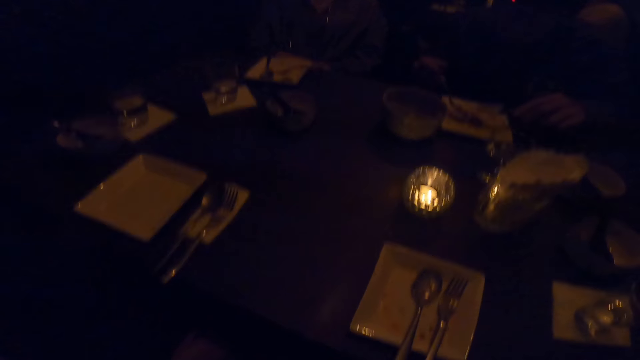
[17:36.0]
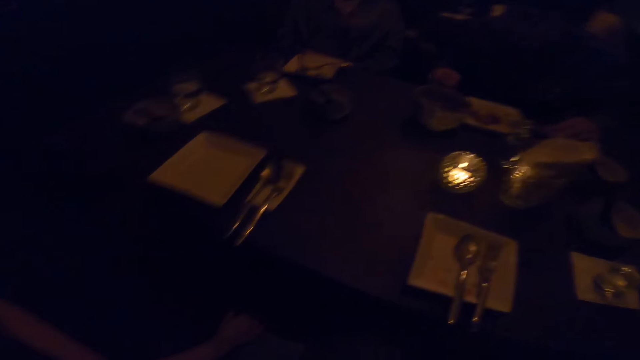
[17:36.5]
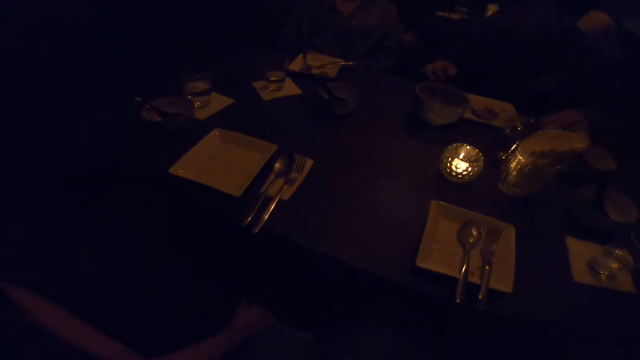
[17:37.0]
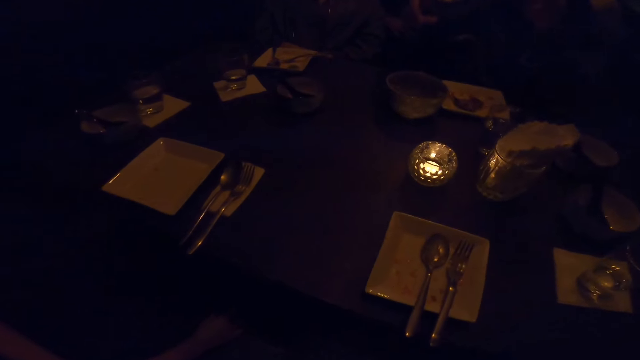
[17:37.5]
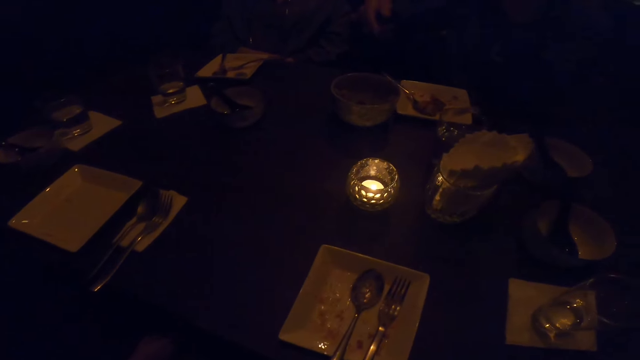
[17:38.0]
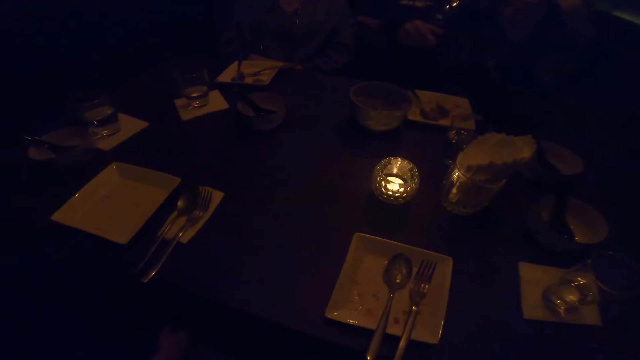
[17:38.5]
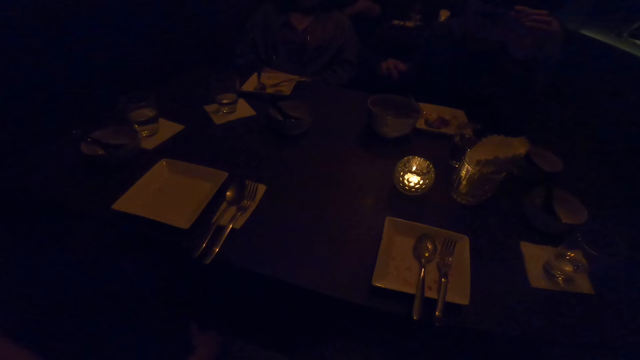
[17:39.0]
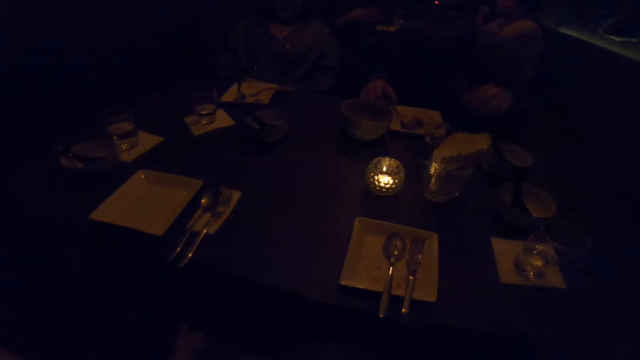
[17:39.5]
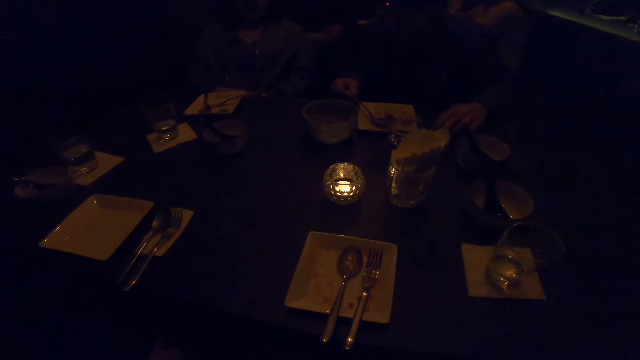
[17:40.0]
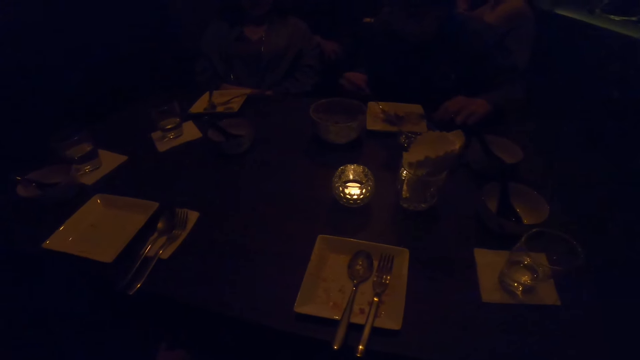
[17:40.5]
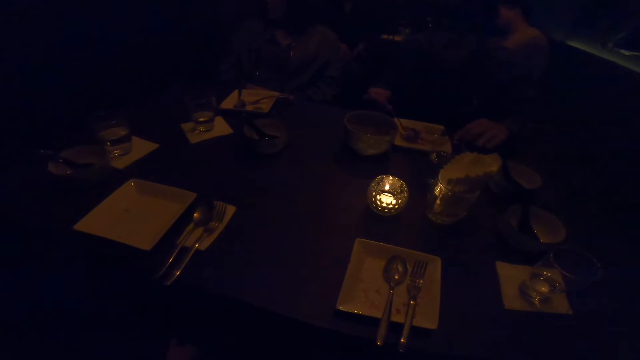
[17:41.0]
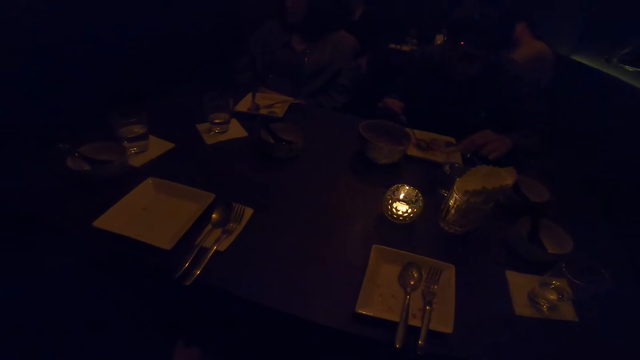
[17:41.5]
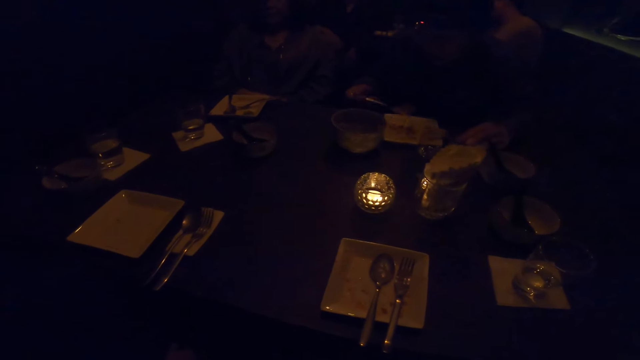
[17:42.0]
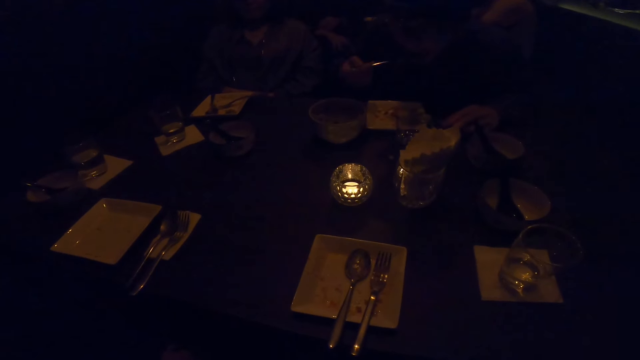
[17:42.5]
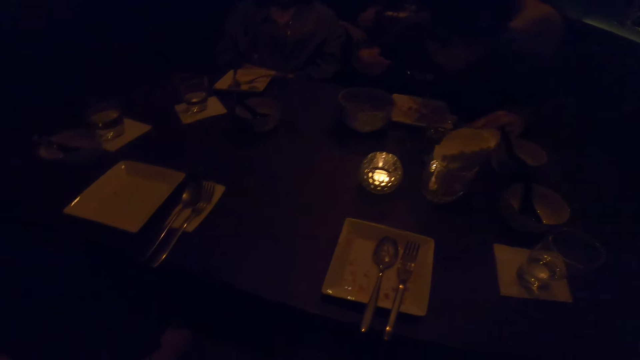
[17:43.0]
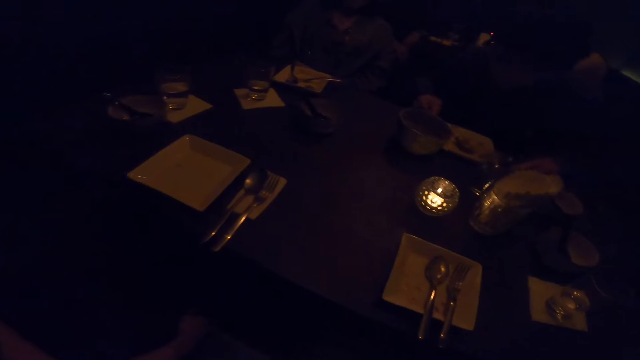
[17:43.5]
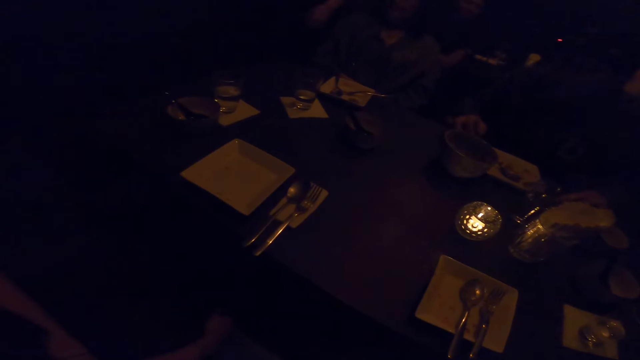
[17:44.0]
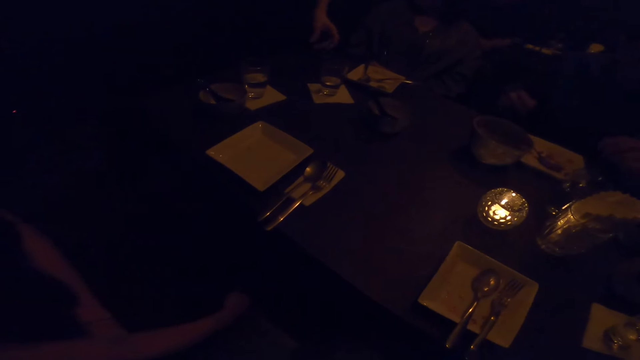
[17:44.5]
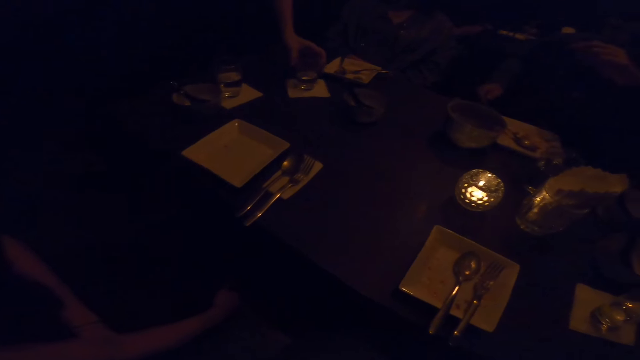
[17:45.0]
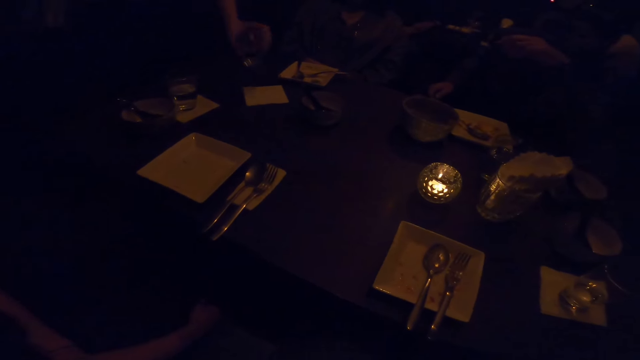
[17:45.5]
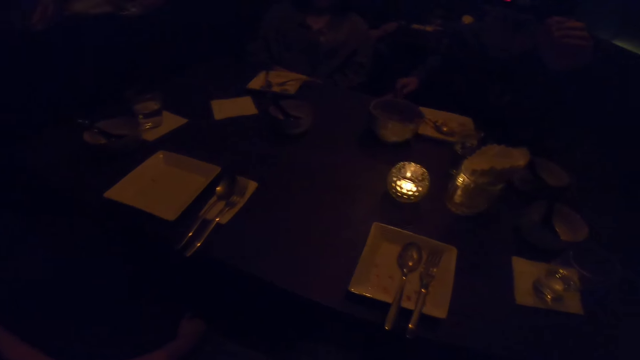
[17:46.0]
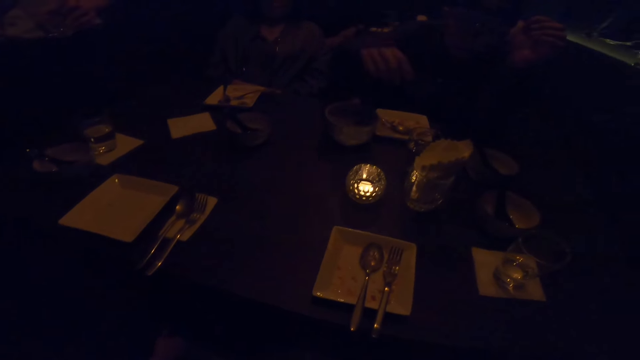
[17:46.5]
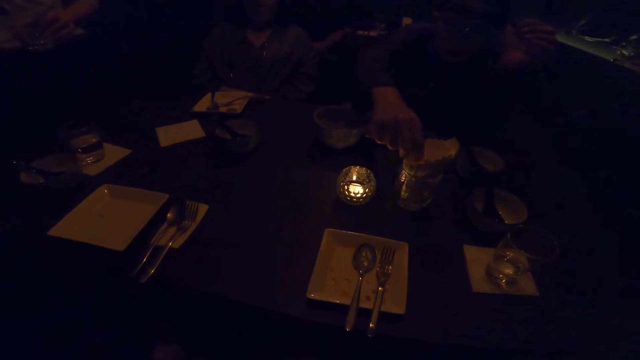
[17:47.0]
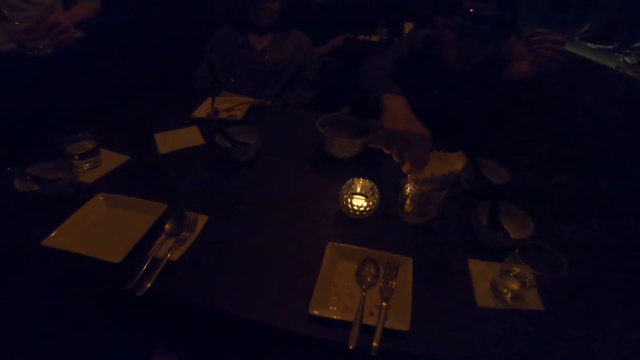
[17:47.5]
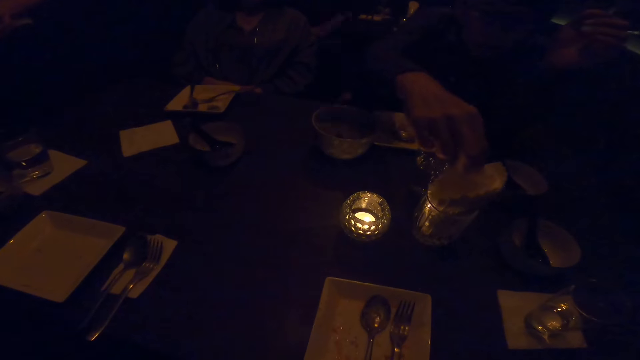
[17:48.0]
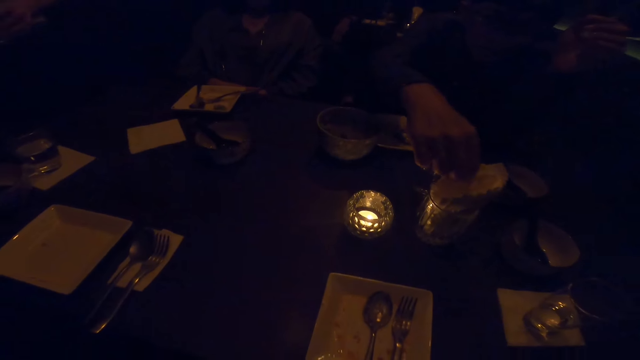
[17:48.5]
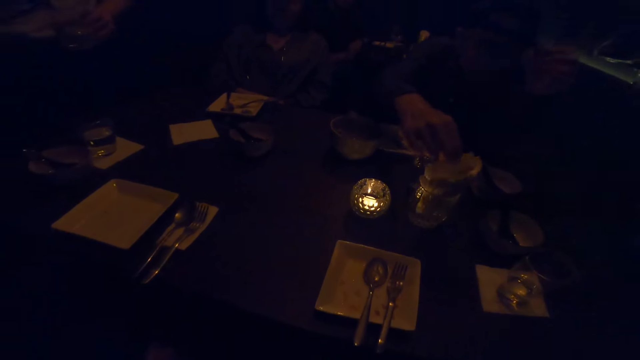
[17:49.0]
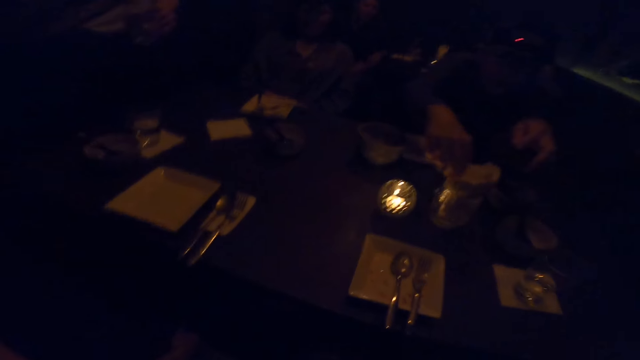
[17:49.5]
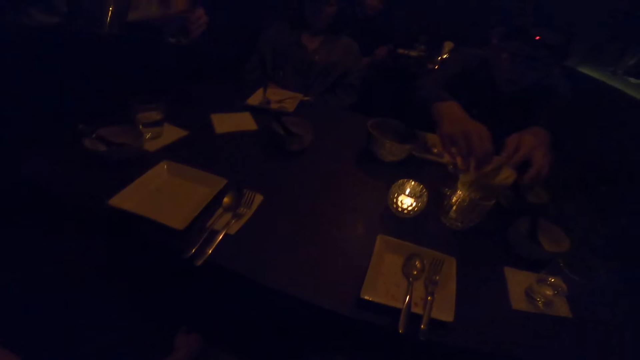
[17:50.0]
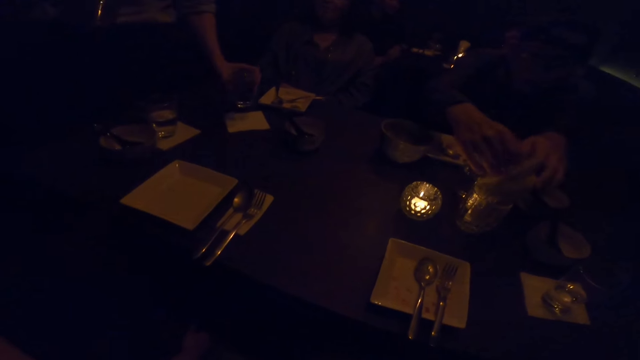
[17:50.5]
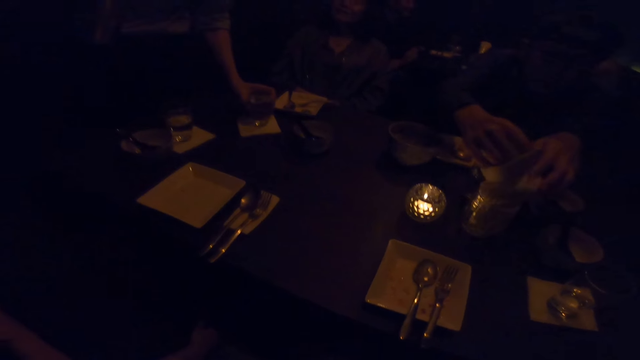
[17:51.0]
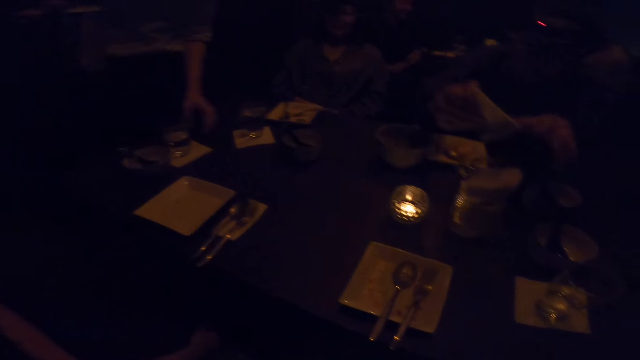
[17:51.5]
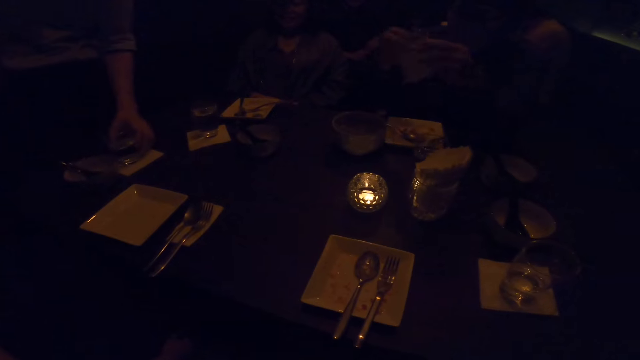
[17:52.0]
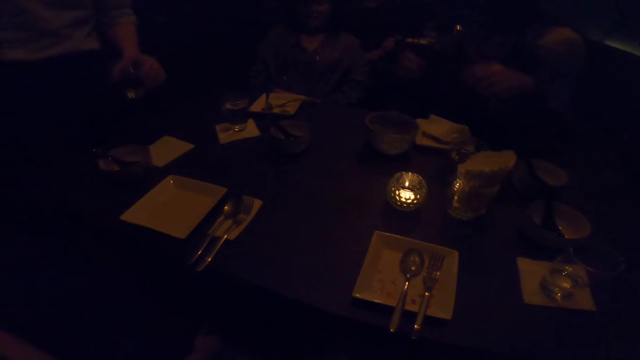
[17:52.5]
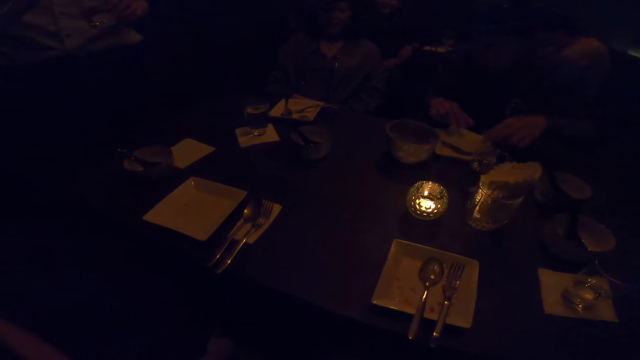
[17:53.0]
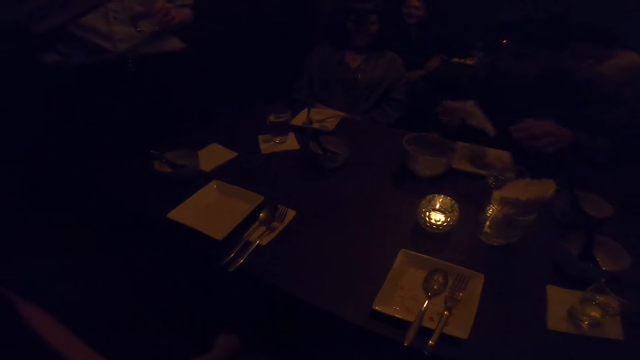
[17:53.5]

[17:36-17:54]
The camera wearer converses. A woman eats the food. The woman puts down the spoon. A man stops eating. Another man takes a cup of water from the table with his left hand. The other man fills the cup in his left hand with water from a jar in his right hand. The other man drops the cup in his left hand on the table. The first man picks up a serviette from the table with his right hand. The woman takes the tissue. The first man holds the serviette with both hands, drops the serviette in both hands on the table, and picks up the serviette from the table with his right hand.

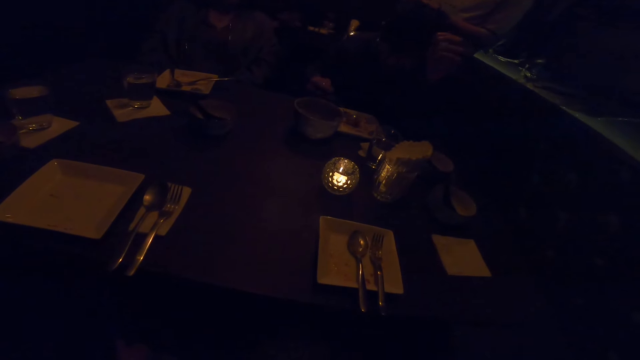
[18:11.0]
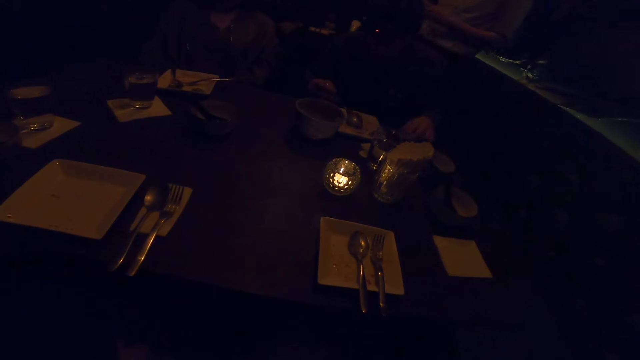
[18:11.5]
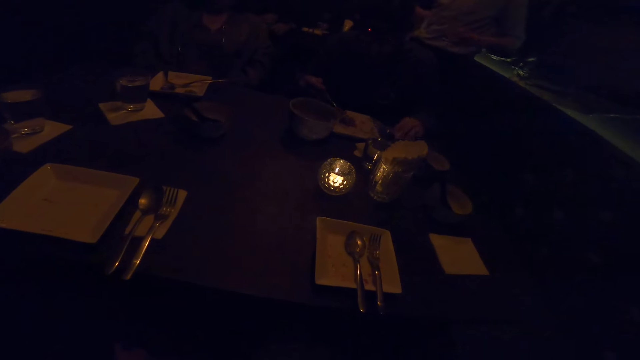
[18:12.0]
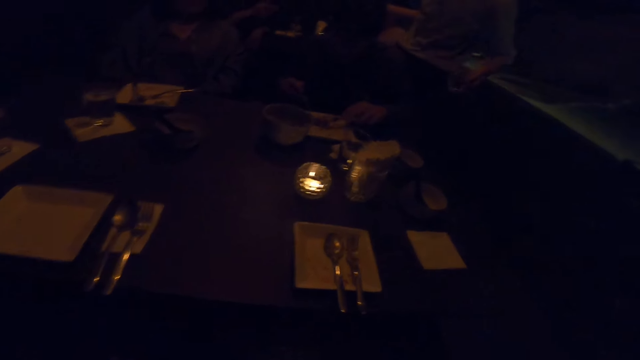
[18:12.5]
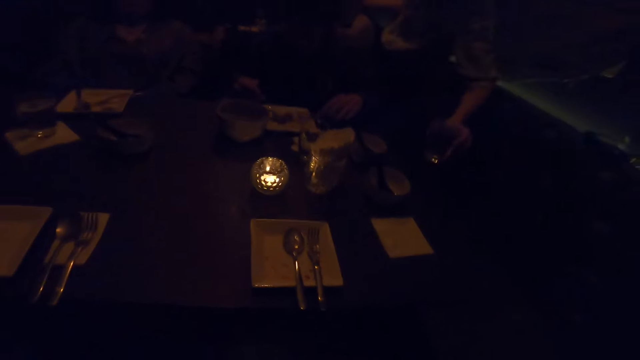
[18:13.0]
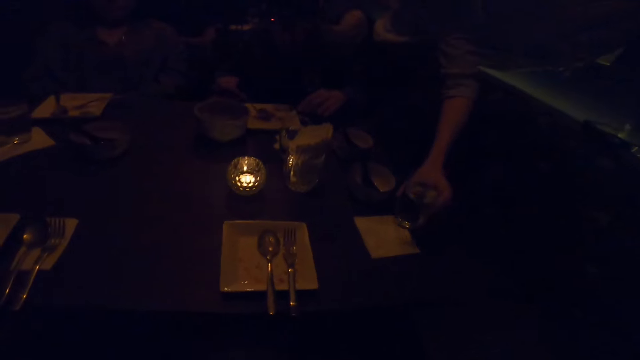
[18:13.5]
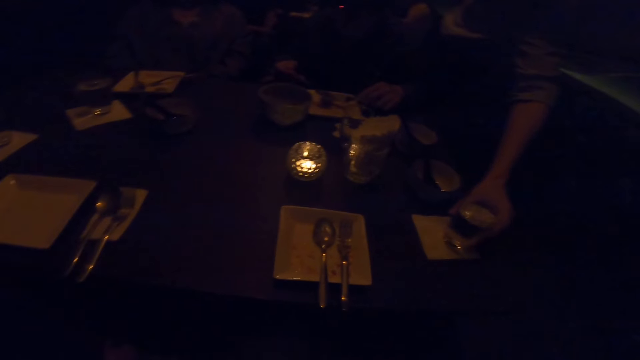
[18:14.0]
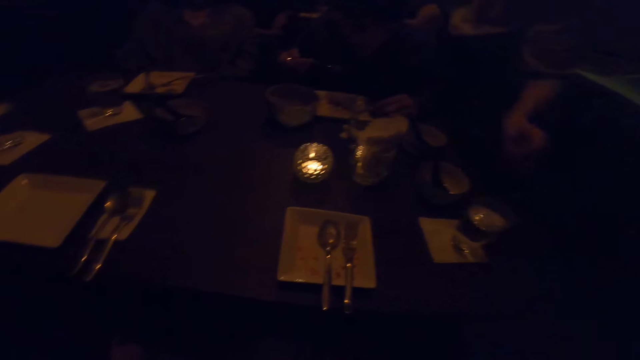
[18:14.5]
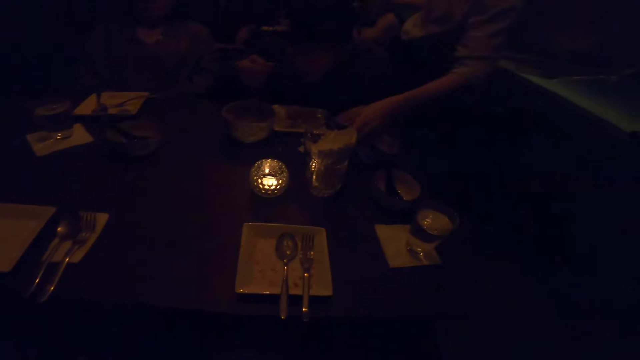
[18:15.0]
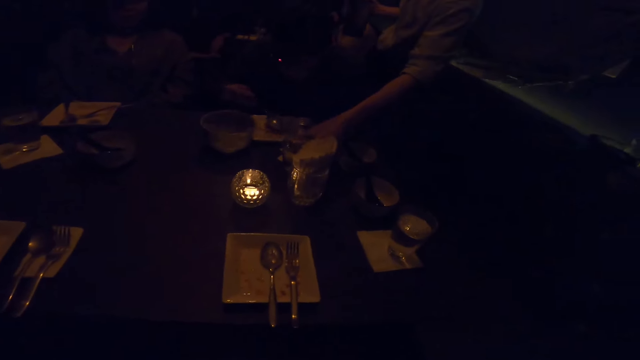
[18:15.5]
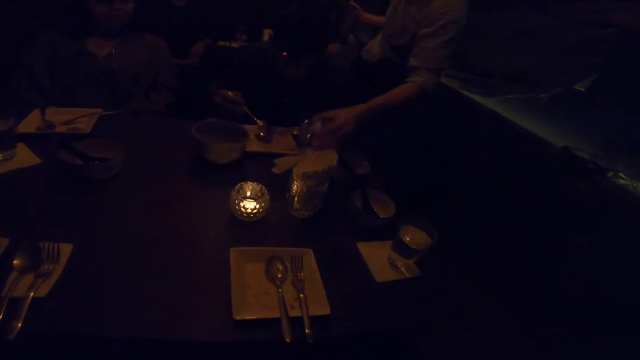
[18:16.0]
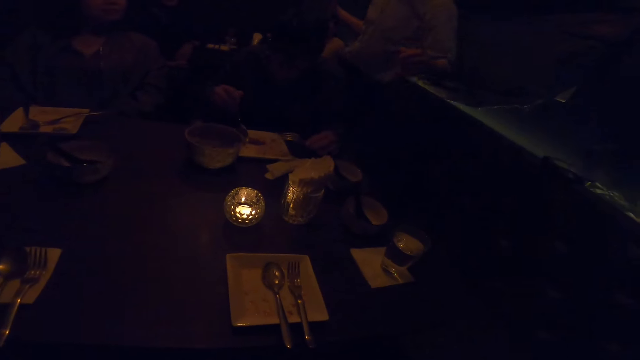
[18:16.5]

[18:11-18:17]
A man takes food from the bowl on the table with the spoon in his right hand. Another man drops the cup of water in his left hand on the table. The first man picks up a cup from the table with his left hand.
